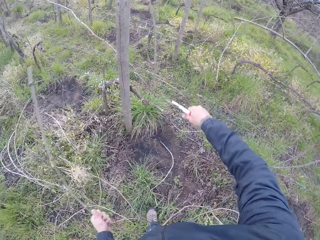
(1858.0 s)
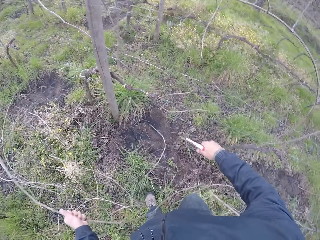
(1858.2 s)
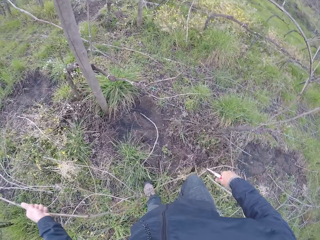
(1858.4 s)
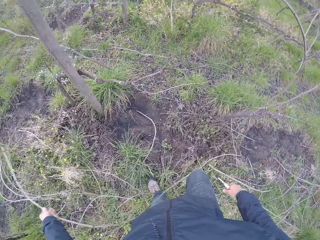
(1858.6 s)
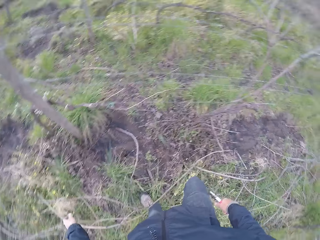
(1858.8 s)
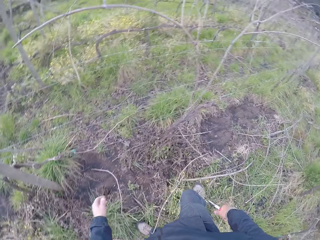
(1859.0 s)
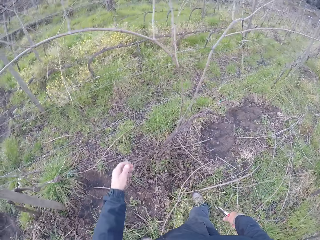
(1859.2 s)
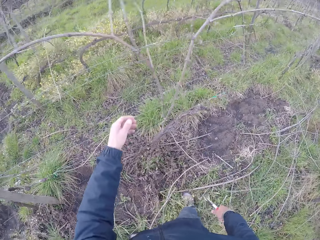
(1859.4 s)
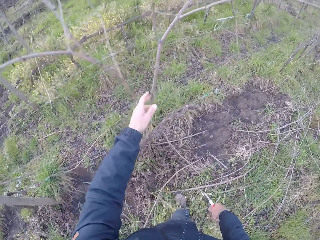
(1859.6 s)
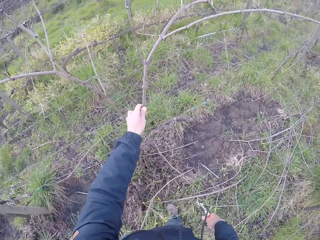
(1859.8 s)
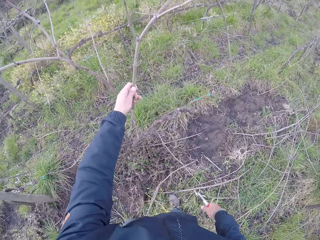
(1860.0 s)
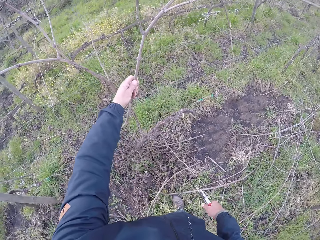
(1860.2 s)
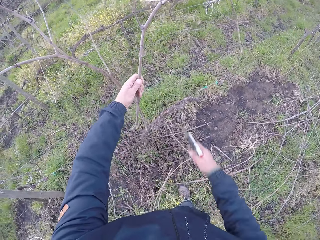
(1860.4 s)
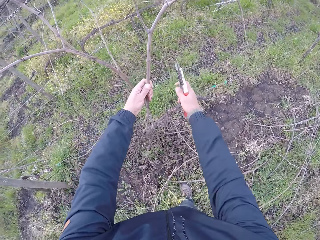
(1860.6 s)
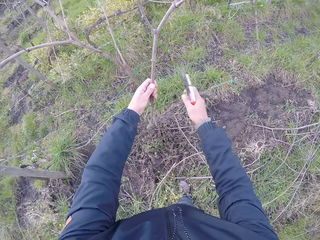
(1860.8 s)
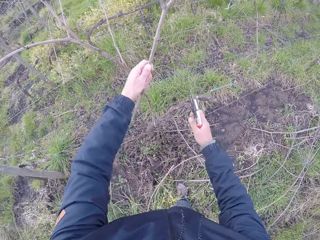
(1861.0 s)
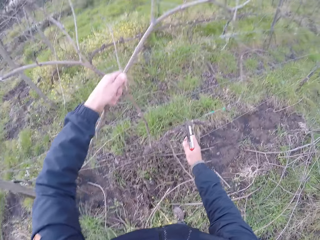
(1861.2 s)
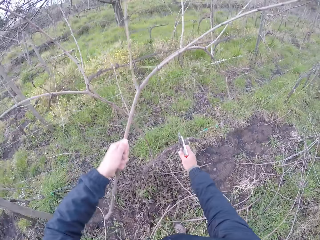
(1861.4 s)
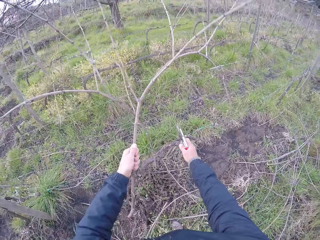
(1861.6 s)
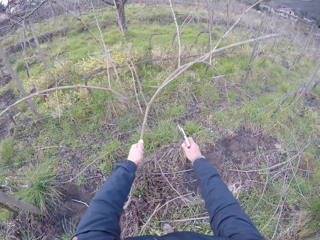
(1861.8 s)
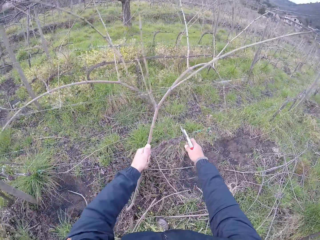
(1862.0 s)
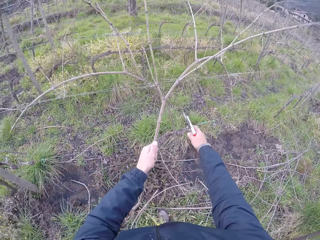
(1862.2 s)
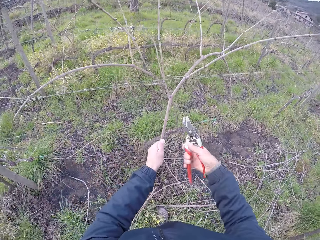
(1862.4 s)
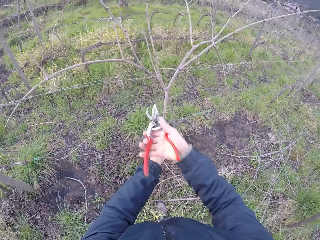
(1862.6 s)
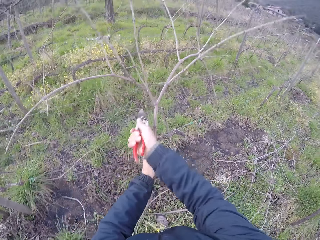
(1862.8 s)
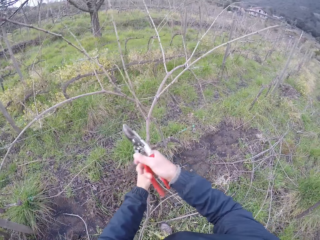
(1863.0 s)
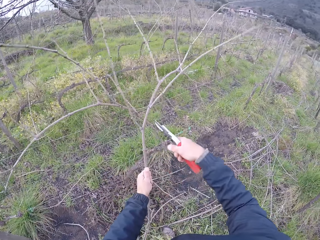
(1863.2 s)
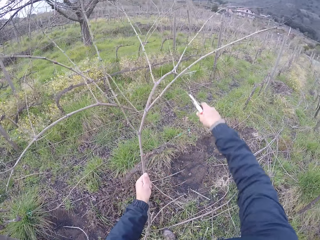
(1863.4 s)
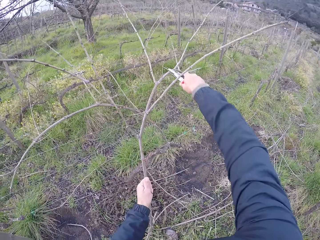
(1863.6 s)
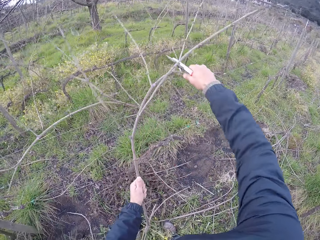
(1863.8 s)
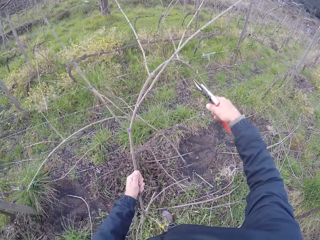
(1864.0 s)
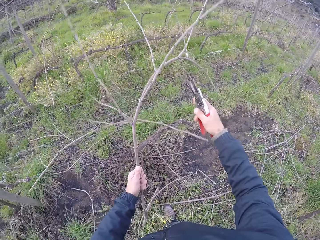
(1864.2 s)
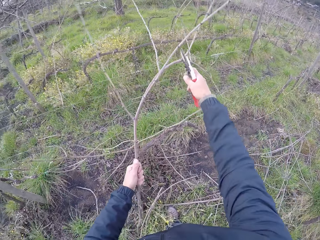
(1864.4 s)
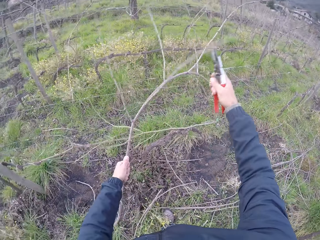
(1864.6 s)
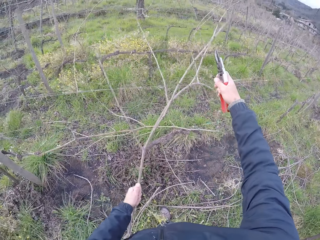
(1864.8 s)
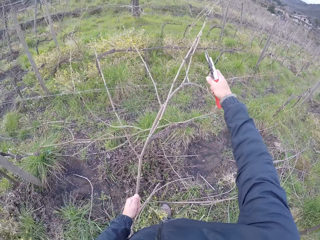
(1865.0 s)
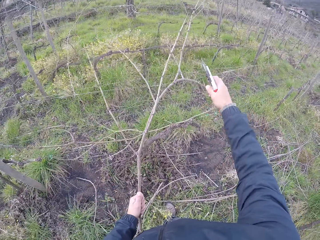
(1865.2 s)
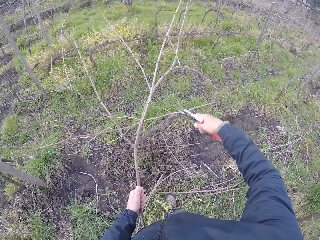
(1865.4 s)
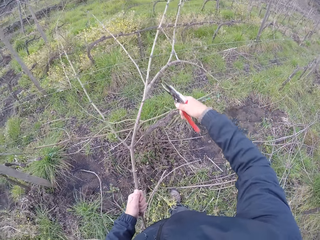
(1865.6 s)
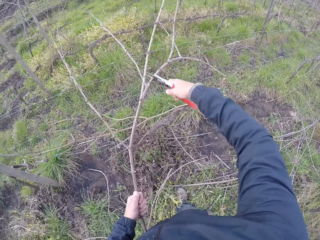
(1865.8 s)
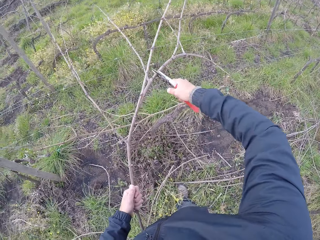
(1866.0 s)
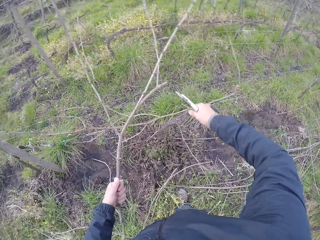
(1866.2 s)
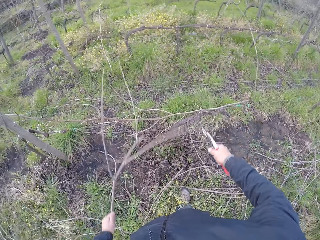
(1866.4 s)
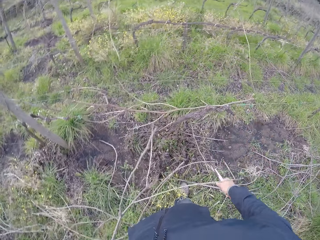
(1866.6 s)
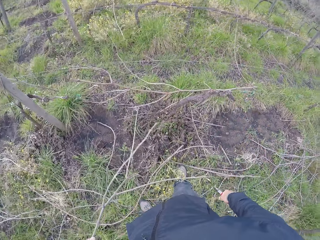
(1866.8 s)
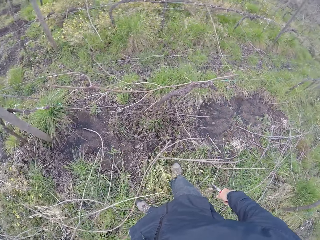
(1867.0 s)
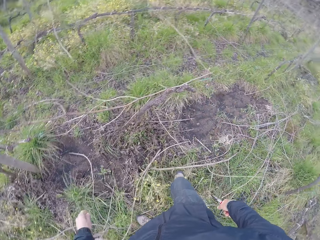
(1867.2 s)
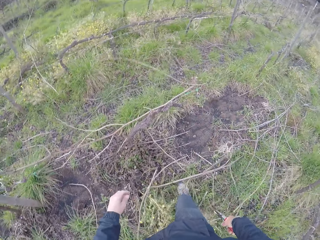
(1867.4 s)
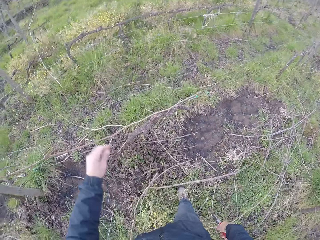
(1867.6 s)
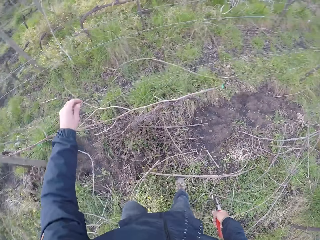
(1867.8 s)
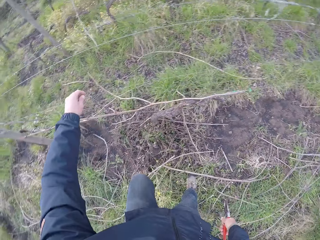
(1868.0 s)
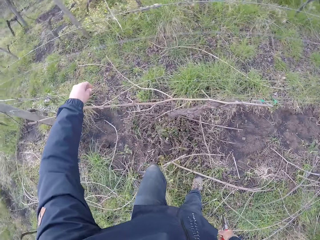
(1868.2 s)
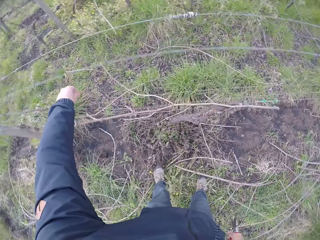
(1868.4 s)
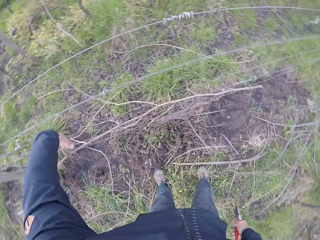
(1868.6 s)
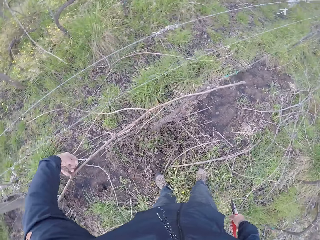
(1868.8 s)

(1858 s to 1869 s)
The camera wearer cuts the branch with the pruning shears in his right hand. He drops the branch on the ground with his left hand. He holds a branch with his left hand. He pulls the branch with his left hand. He cuts the branch with the pruning shears in his right hand. He cuts it again. He drops the branch on the ground with his left hand.

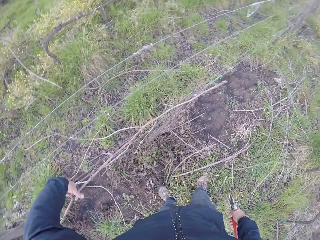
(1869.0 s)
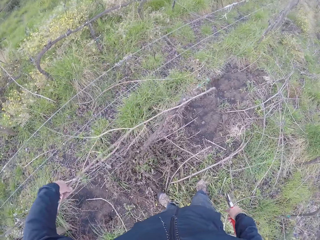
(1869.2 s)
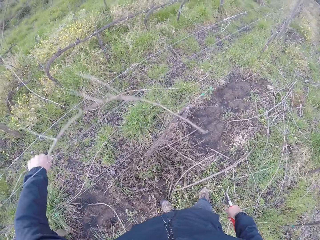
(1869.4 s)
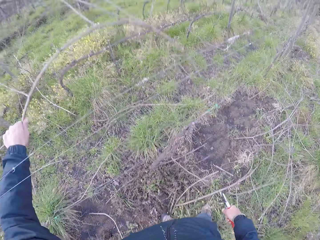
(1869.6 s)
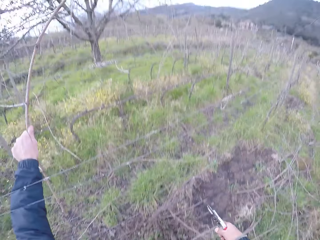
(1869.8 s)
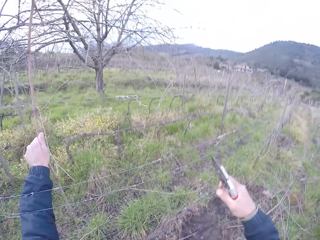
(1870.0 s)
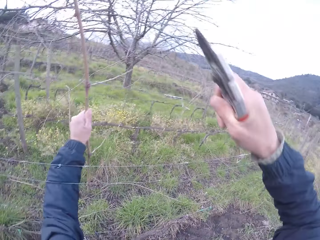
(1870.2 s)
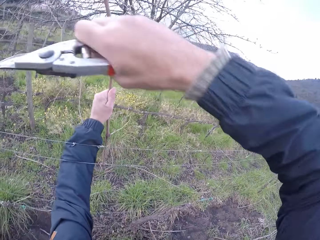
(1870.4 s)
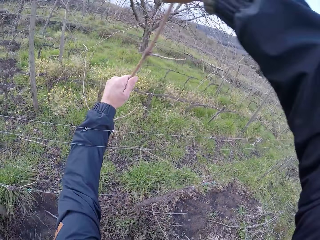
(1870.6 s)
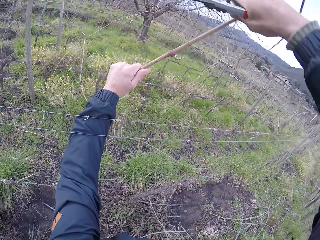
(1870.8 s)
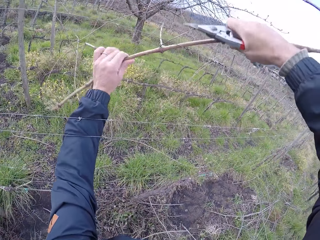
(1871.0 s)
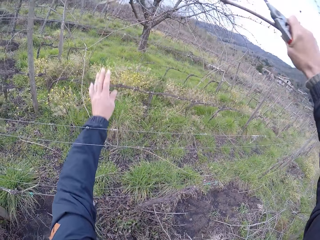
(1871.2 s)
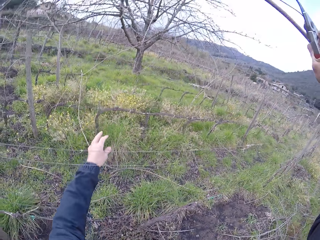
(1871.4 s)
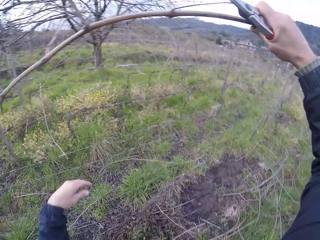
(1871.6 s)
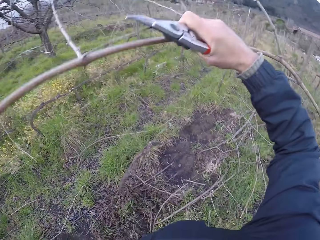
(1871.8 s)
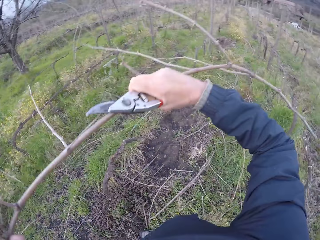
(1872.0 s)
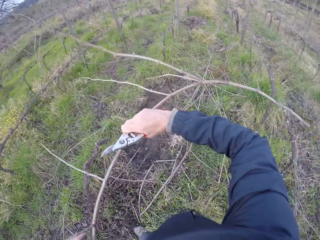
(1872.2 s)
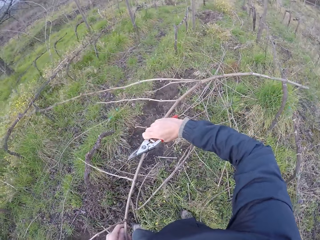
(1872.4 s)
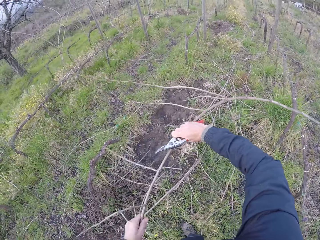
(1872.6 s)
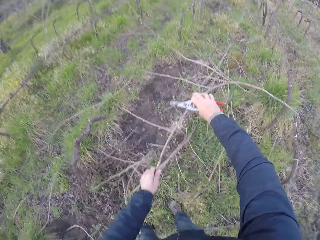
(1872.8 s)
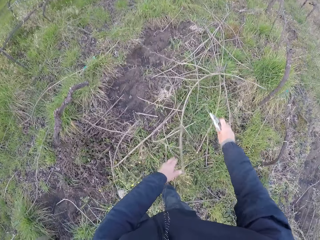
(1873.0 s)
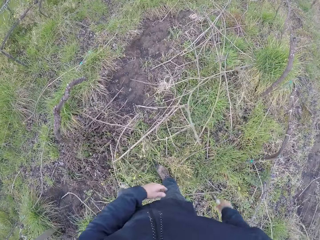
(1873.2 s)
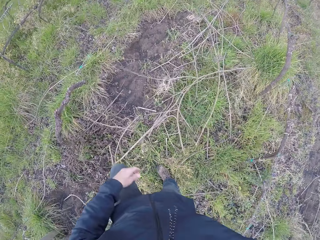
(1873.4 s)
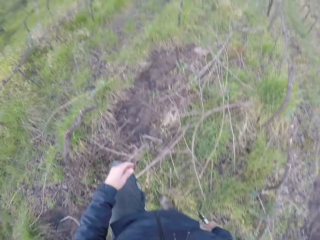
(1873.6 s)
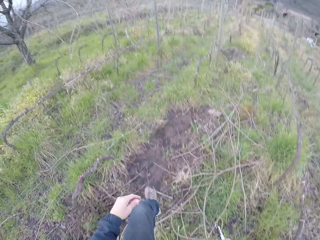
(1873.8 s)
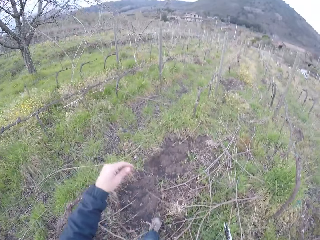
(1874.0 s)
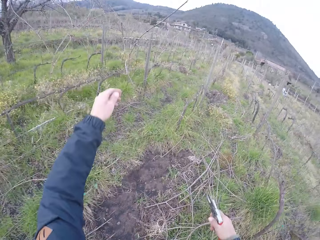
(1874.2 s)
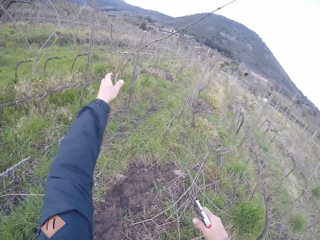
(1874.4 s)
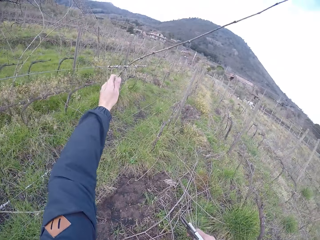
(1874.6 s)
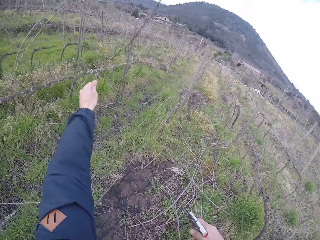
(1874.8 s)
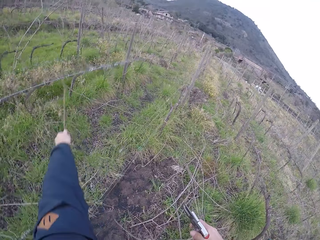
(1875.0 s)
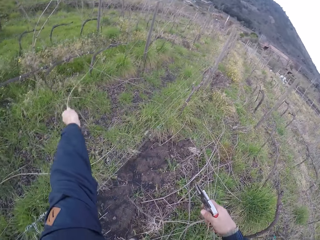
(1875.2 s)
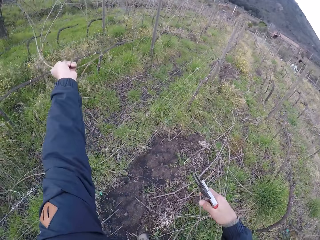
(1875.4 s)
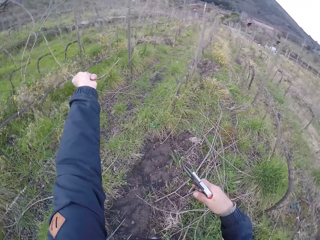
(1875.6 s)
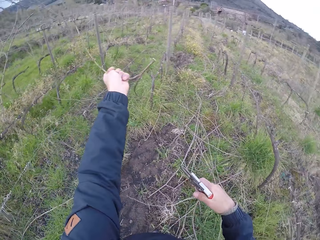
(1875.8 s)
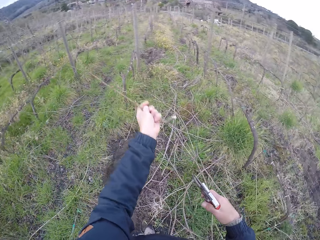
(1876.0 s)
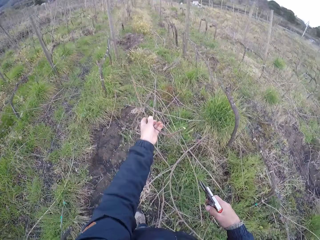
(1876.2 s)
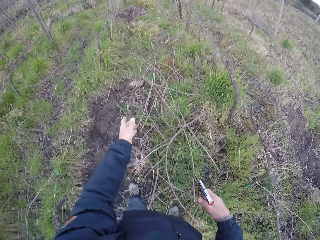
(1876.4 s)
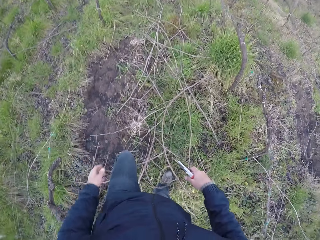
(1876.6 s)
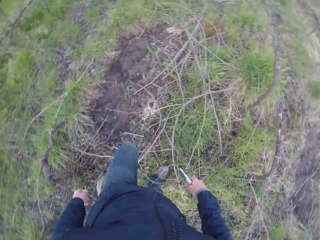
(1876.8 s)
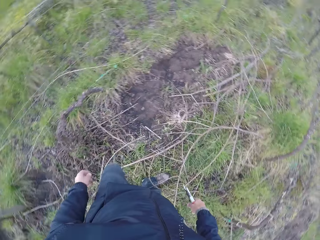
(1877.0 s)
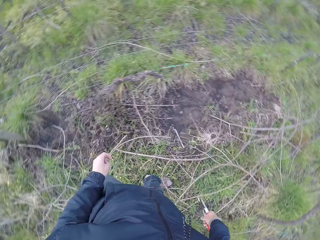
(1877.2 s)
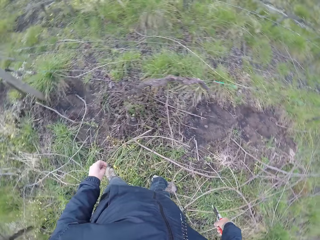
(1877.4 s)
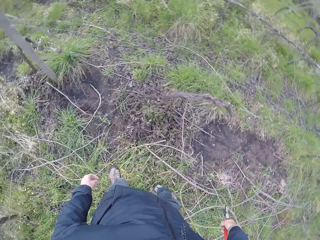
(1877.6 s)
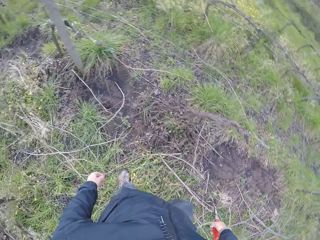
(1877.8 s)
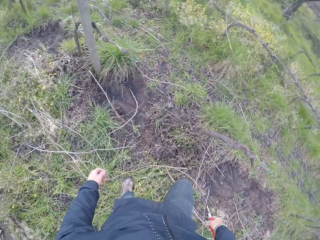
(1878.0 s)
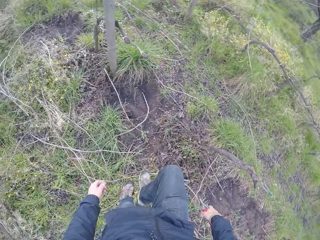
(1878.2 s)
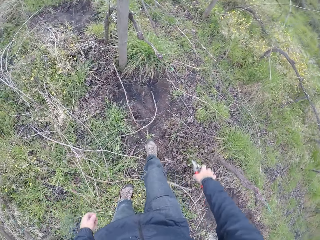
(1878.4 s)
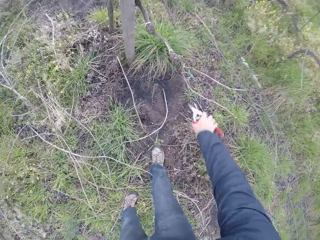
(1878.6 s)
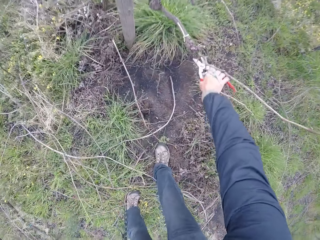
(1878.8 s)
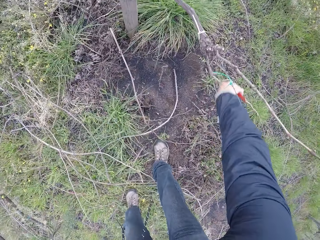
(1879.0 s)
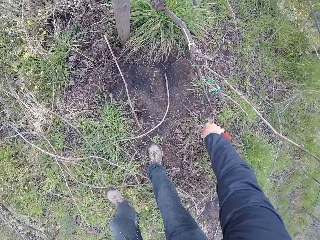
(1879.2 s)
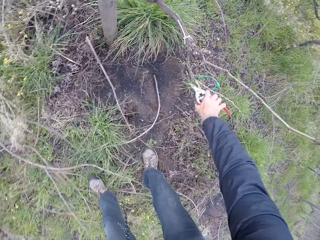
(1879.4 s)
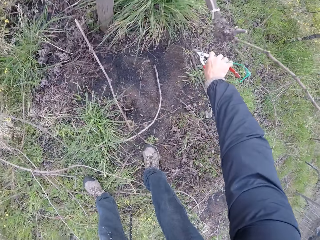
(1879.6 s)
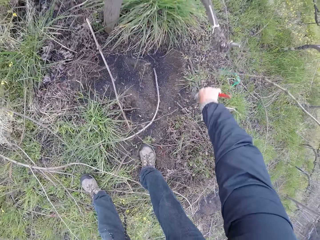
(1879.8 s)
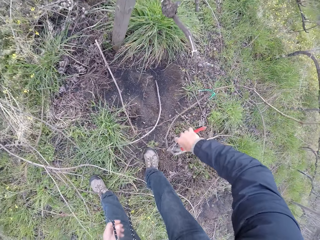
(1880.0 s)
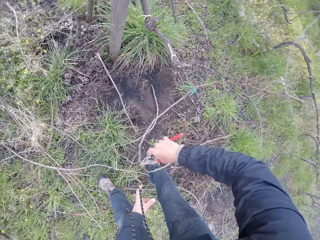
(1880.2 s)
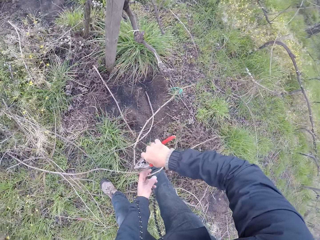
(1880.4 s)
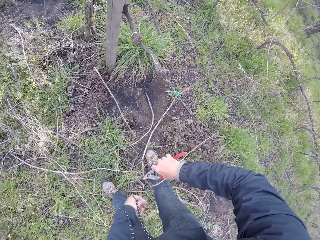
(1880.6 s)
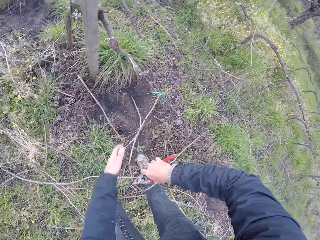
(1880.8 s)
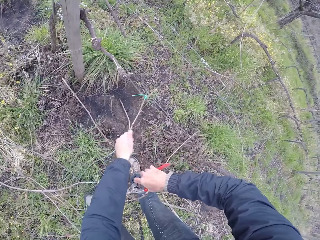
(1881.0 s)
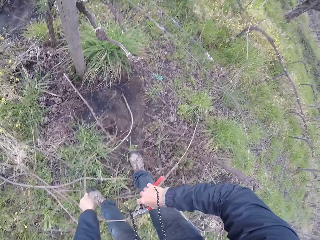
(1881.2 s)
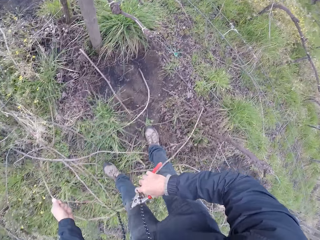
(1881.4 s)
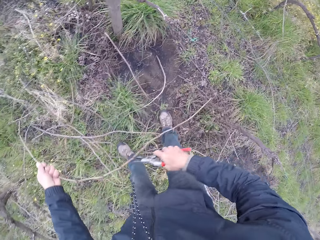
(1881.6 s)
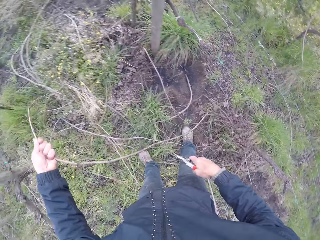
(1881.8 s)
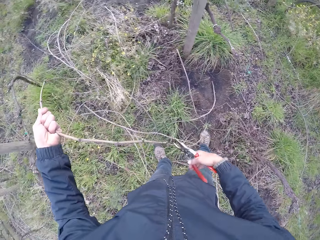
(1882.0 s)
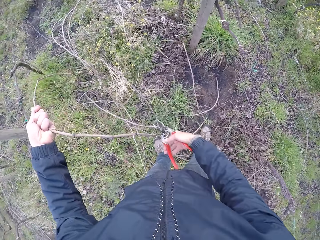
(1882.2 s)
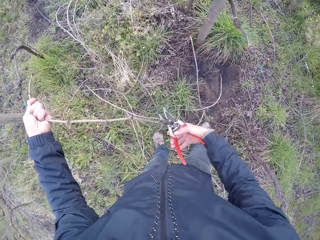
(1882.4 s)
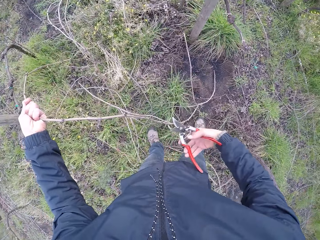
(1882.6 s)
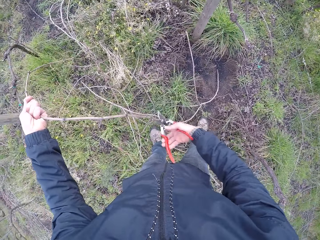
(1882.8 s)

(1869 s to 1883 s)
The camera wearer pulls a branch up with his left hand. He holds the branch with both hands. He holds the branch with his right hand. He drops the branch on the ground with his left hand. He pulls a branch up with his left hand. He drops the branch on the ground with his left hand. He picks up the branch on the ground with the pruning shears in his right hand. He holds the branch with his left hand.
